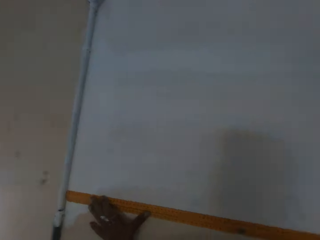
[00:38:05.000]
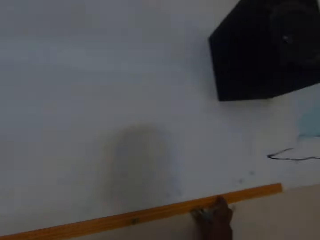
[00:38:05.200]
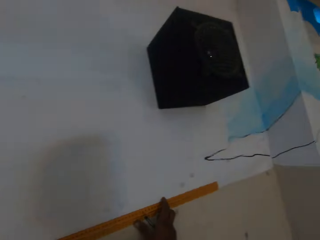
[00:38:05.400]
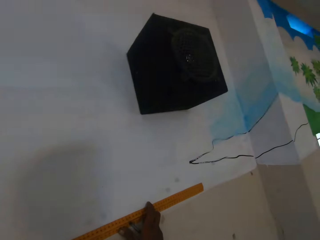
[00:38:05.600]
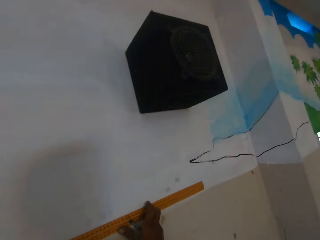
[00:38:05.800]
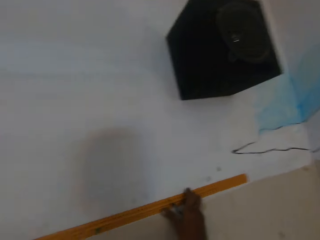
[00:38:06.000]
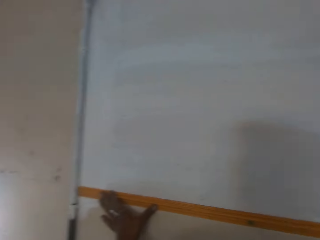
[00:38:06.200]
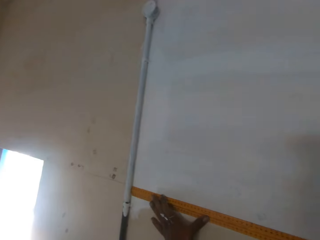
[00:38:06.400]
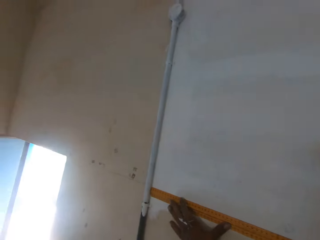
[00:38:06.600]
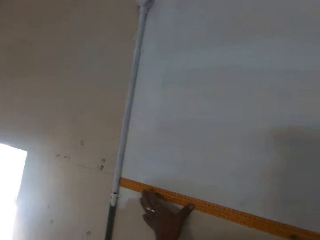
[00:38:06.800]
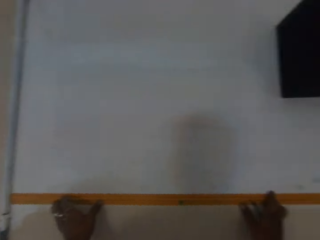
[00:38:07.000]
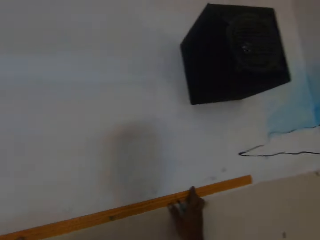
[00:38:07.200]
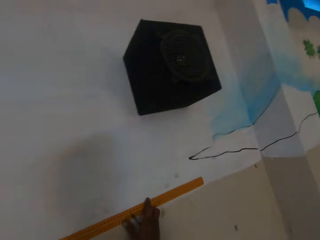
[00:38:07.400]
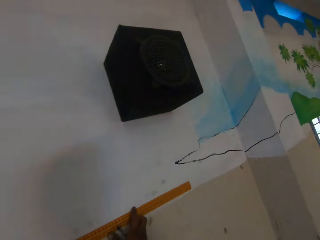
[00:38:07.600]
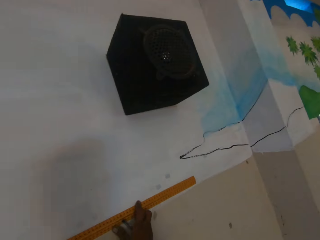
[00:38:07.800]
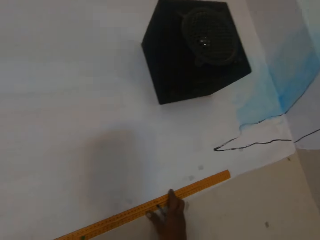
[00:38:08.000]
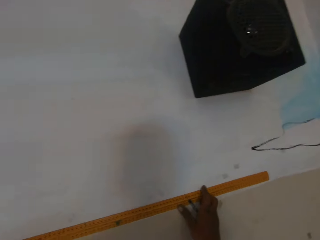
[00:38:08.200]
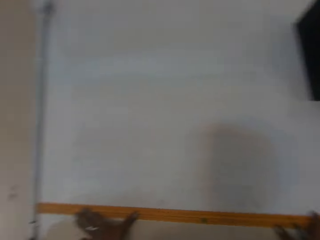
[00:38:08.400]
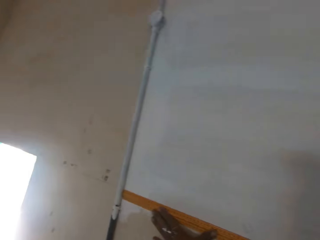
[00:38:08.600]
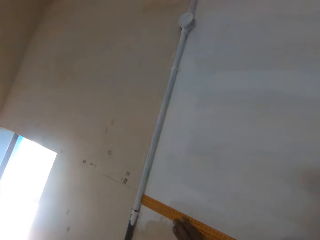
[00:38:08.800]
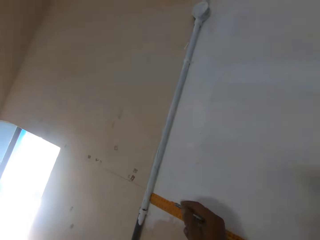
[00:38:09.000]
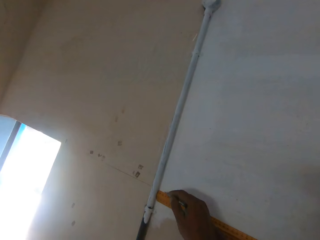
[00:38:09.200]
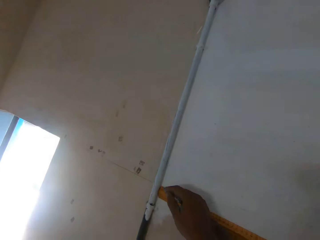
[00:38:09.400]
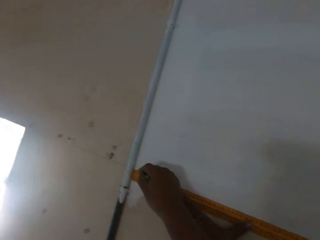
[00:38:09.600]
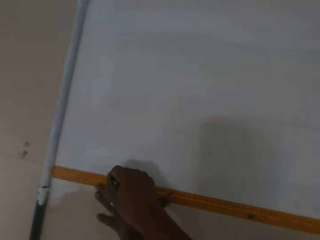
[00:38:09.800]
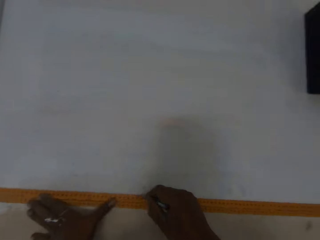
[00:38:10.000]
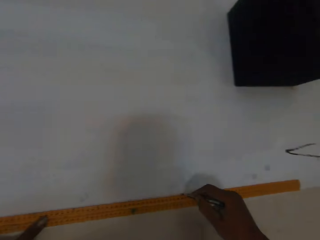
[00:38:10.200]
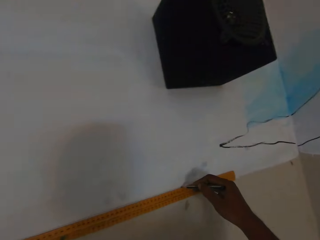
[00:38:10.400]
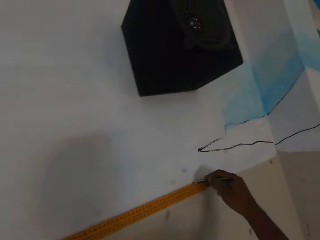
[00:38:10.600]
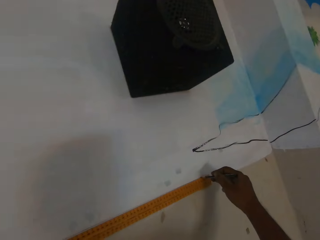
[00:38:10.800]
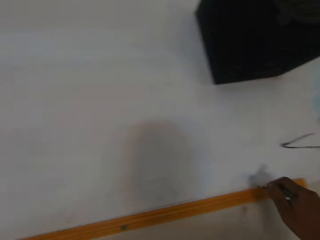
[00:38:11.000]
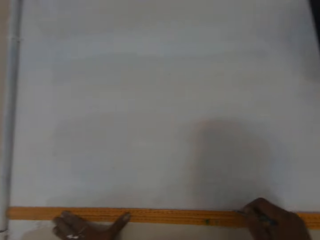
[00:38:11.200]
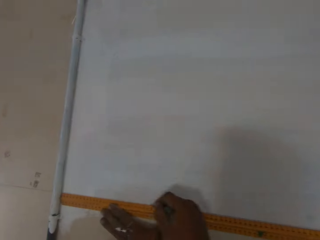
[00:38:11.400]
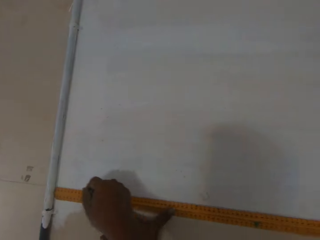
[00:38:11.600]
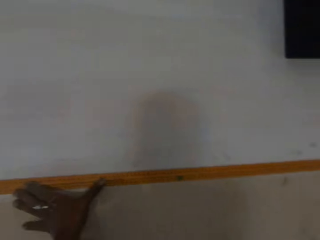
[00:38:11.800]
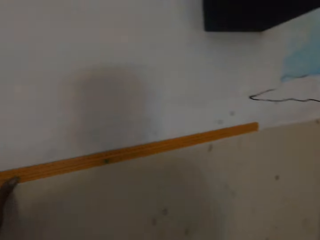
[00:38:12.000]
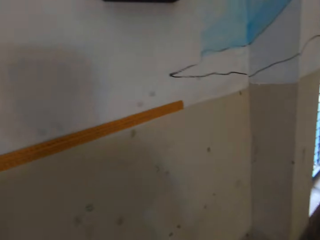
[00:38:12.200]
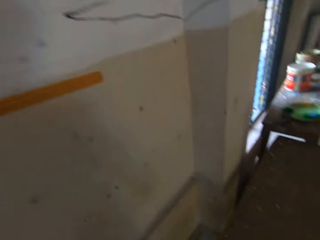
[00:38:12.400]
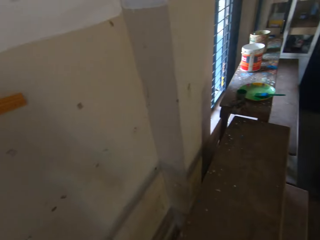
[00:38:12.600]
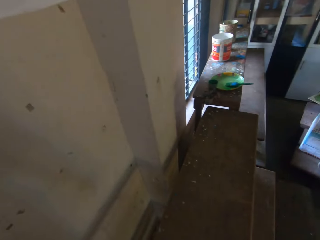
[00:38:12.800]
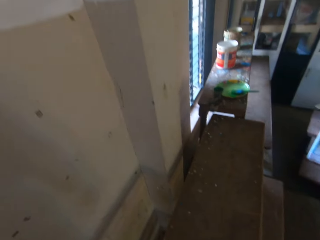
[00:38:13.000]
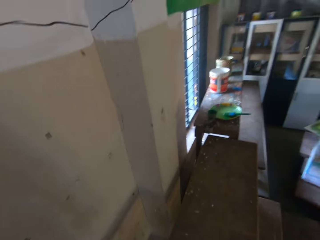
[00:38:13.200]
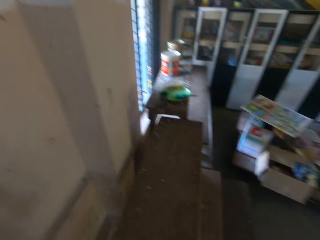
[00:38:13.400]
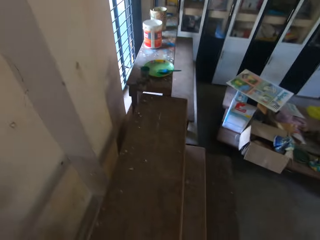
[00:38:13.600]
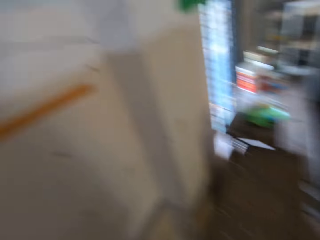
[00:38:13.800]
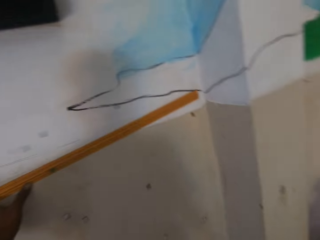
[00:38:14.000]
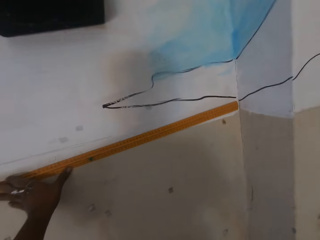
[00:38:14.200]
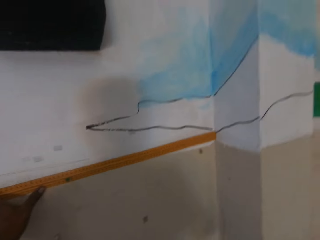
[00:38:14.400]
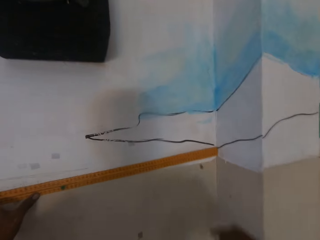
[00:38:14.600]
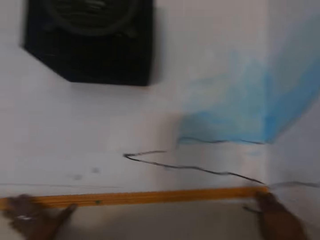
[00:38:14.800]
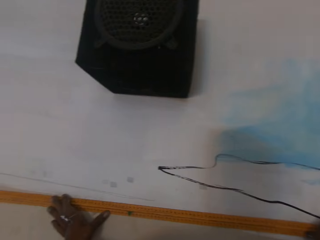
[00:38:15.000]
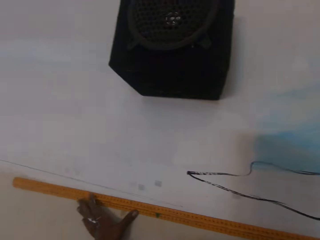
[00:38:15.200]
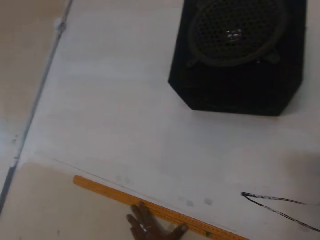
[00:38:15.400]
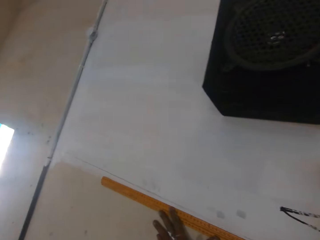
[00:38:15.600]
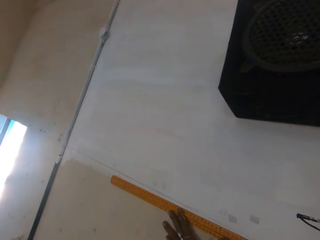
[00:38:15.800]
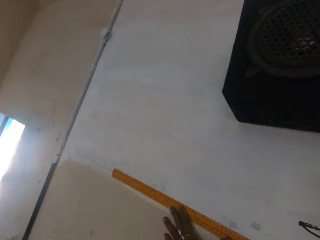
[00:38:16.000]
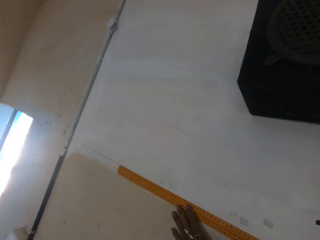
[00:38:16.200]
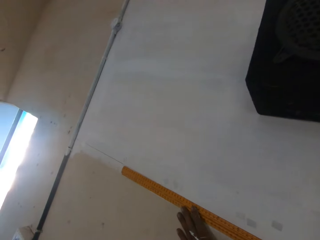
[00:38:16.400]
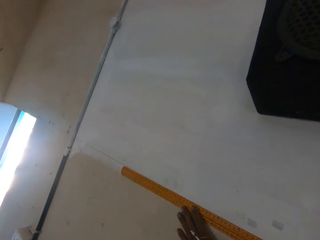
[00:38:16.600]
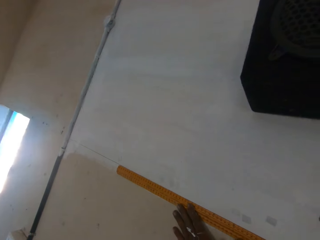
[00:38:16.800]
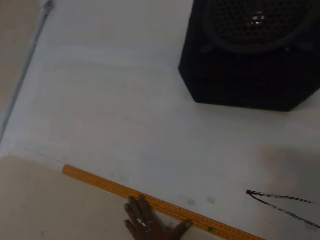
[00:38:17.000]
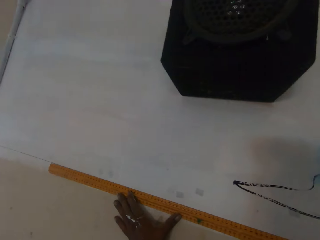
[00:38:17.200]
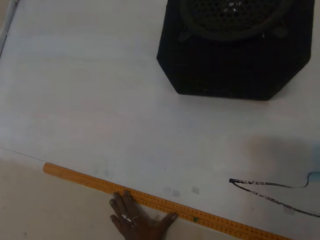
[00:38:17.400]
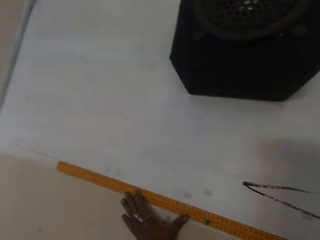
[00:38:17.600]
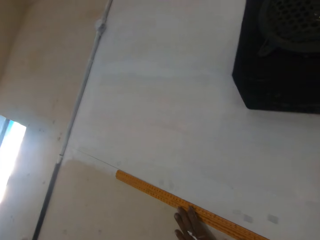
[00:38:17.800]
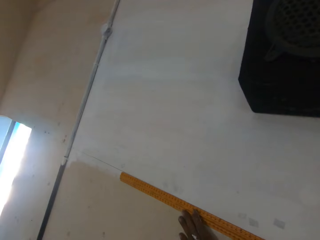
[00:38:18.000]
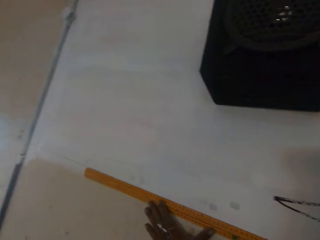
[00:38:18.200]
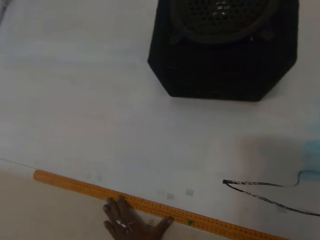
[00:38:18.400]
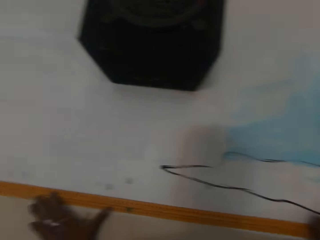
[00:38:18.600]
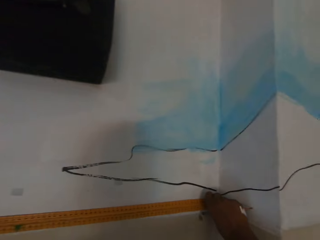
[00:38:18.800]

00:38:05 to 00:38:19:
The camera wearer adjusts the ruler on the wall. He marks the wall with the pencil in his right hand. He draws a line on the wall with the pencil. He looks around. He adjusts the ruler on the wall.

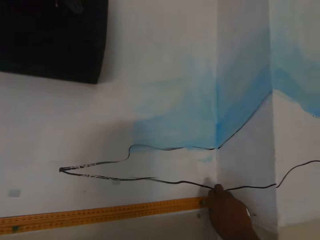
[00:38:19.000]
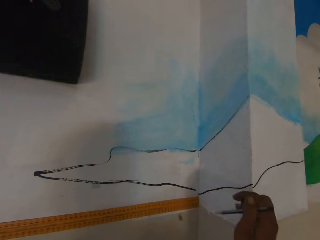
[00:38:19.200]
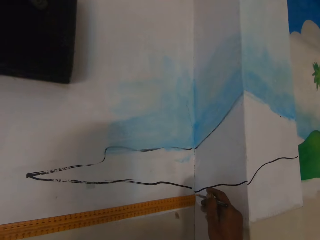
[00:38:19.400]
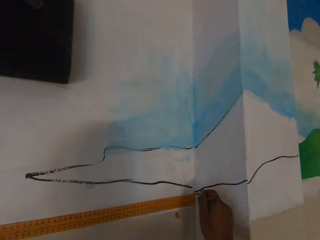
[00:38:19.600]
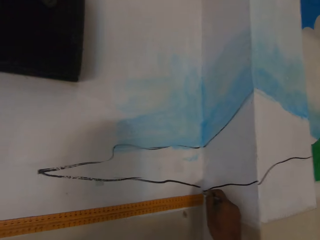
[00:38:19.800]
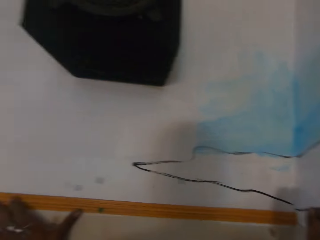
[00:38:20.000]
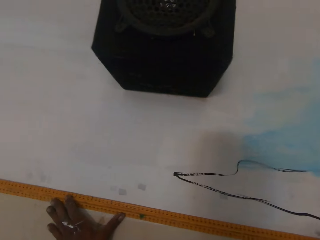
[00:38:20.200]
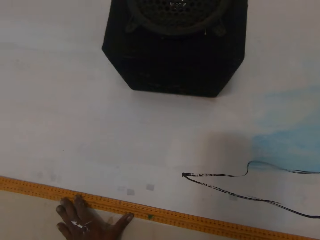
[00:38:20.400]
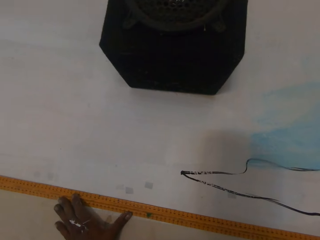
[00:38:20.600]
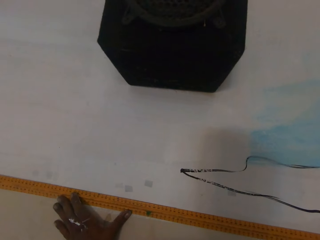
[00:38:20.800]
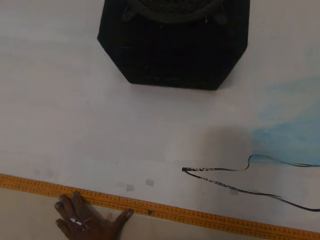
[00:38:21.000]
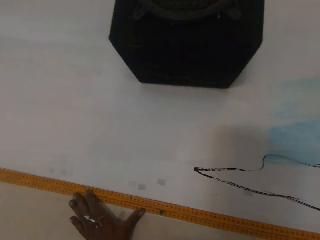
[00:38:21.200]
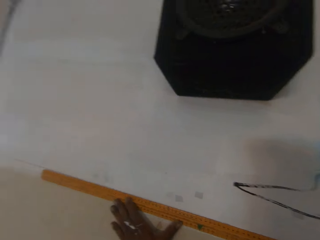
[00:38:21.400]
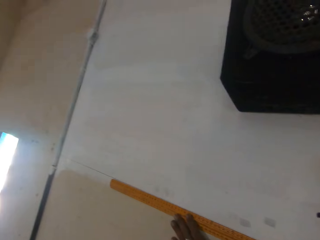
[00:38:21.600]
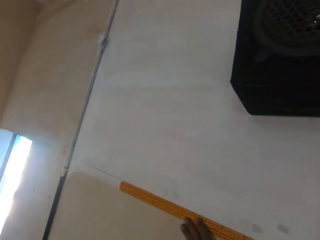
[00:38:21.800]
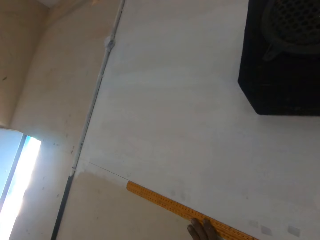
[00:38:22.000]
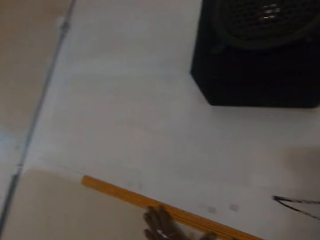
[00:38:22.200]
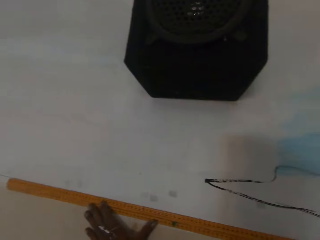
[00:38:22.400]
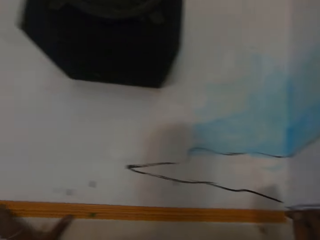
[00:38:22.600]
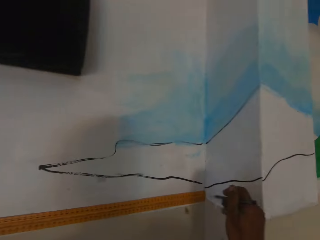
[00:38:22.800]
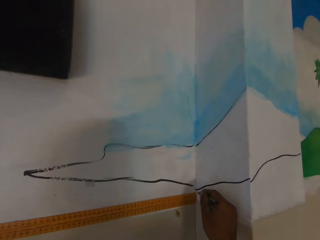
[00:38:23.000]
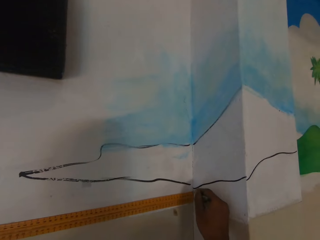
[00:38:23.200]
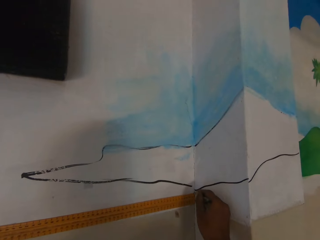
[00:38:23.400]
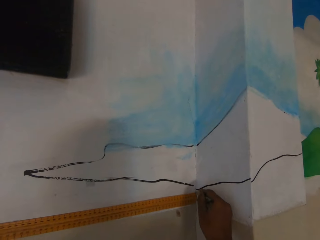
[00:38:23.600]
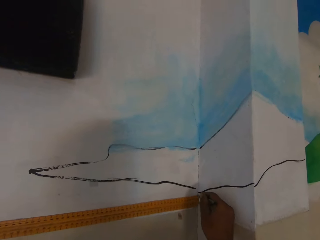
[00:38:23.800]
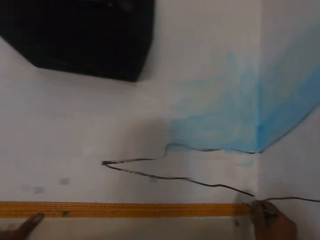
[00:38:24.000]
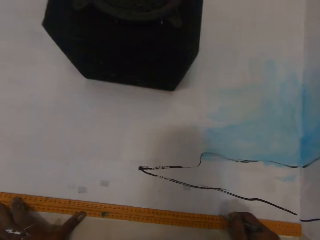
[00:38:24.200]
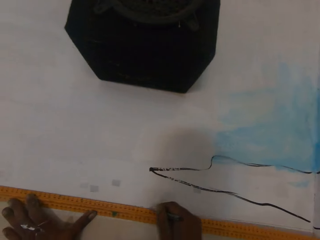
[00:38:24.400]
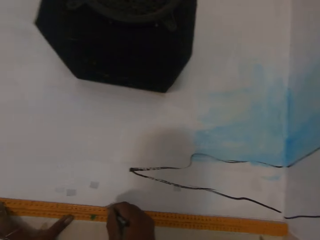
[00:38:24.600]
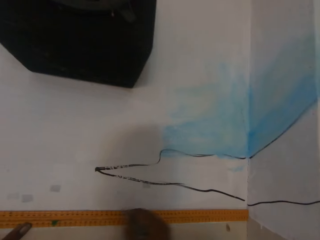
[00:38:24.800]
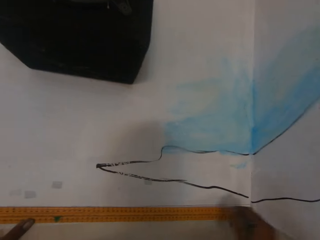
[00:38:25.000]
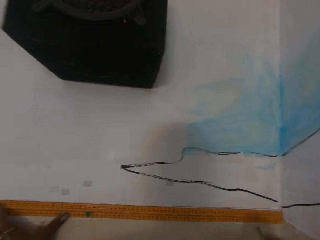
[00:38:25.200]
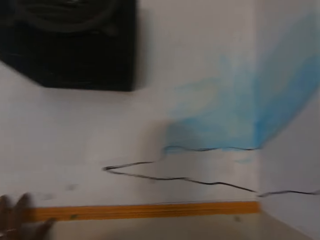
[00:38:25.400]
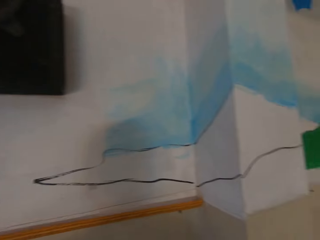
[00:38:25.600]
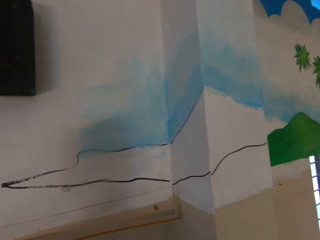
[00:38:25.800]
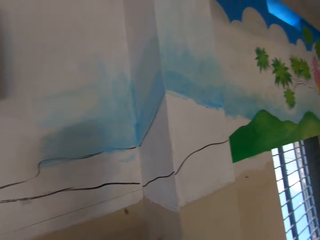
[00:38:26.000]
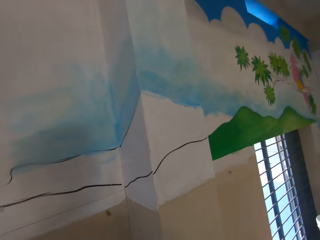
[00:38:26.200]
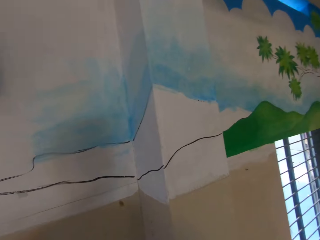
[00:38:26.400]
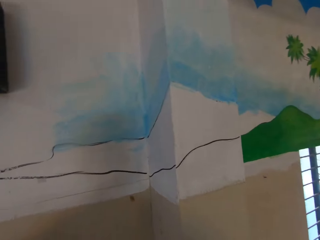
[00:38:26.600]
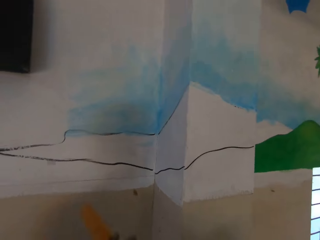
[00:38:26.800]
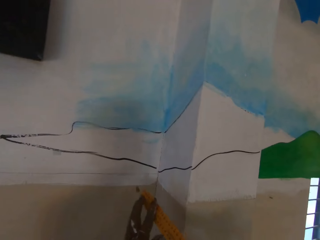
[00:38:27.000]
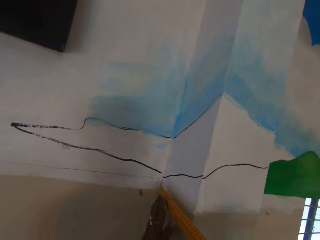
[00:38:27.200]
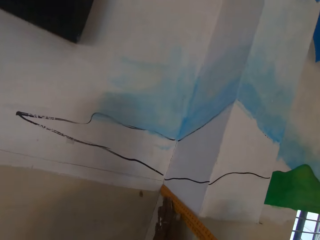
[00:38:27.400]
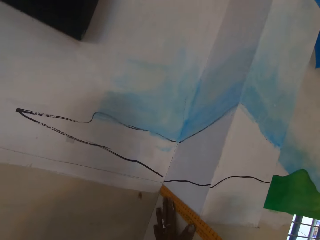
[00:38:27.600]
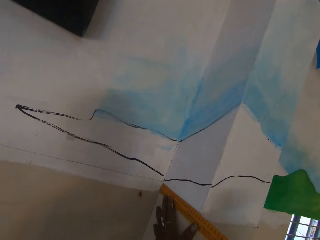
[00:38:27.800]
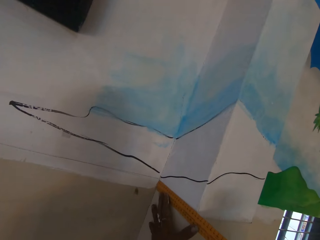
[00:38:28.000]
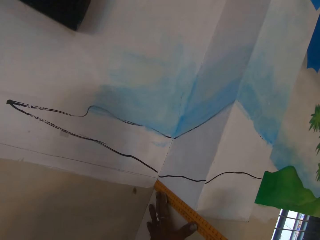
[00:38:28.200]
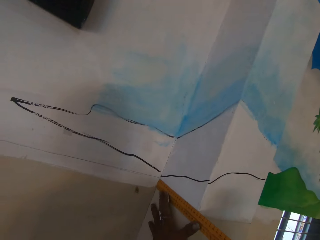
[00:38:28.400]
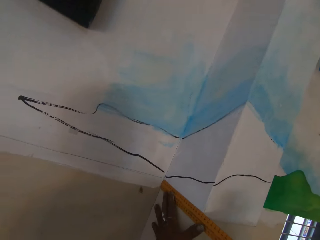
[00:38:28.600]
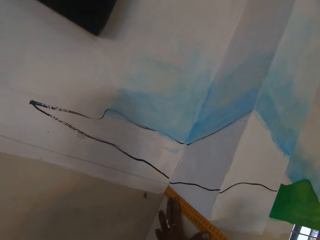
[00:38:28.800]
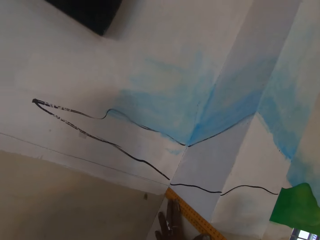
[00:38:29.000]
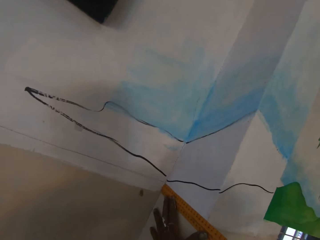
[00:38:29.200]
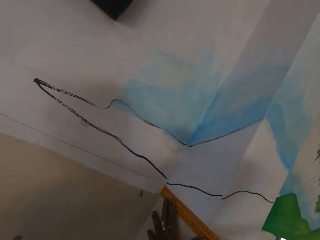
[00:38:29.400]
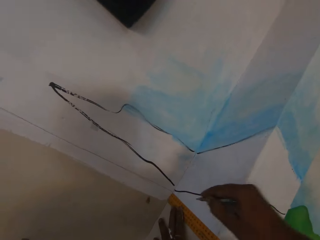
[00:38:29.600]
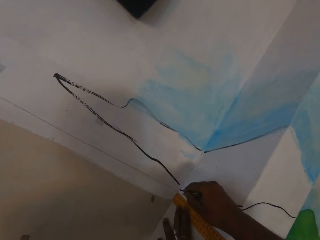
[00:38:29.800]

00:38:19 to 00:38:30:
The camera wearer draws a line on the wall with a pencil. He places the ruler on the wall with his hands. He measures the wall with the ruler.
